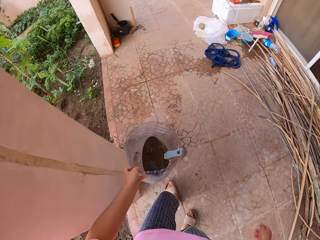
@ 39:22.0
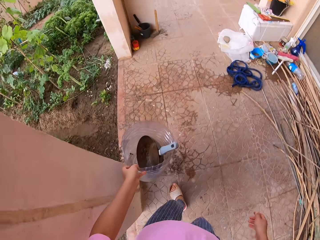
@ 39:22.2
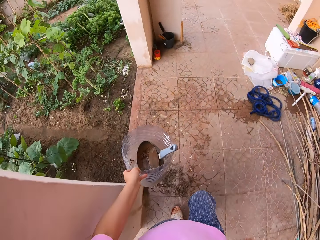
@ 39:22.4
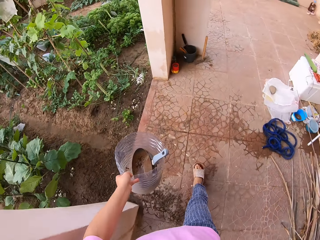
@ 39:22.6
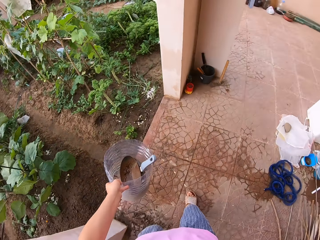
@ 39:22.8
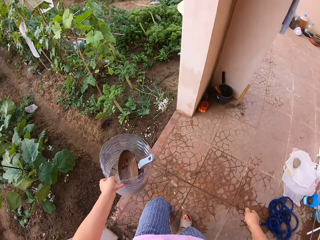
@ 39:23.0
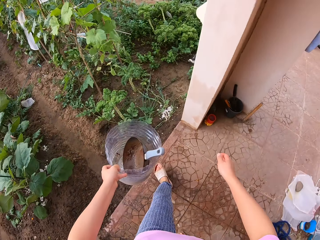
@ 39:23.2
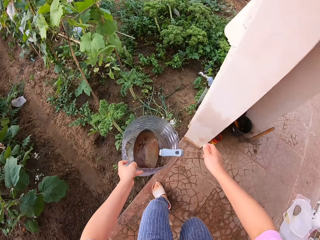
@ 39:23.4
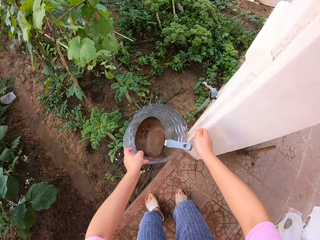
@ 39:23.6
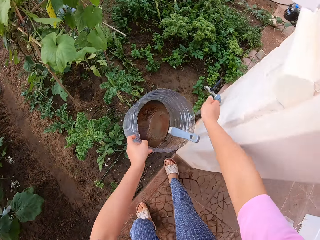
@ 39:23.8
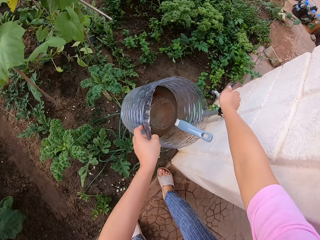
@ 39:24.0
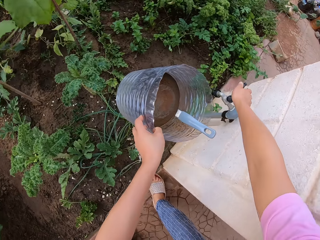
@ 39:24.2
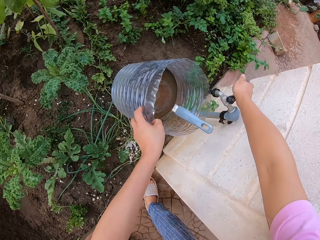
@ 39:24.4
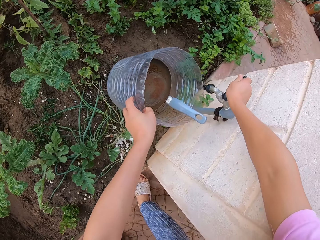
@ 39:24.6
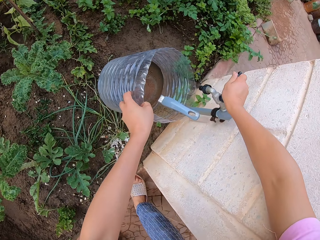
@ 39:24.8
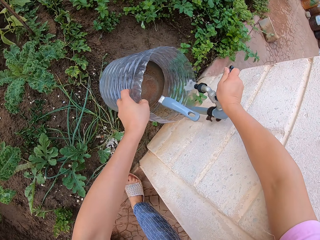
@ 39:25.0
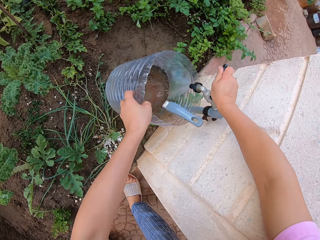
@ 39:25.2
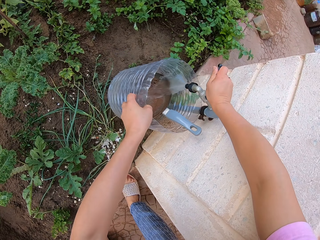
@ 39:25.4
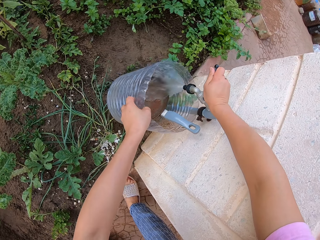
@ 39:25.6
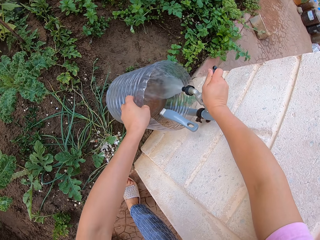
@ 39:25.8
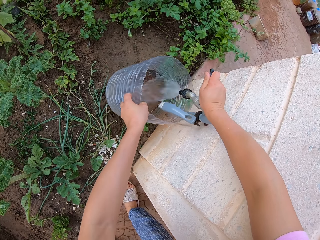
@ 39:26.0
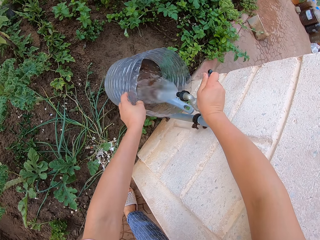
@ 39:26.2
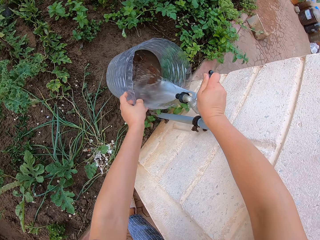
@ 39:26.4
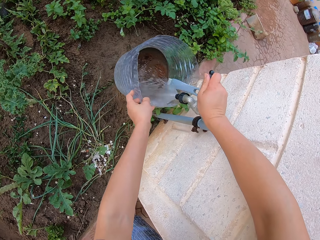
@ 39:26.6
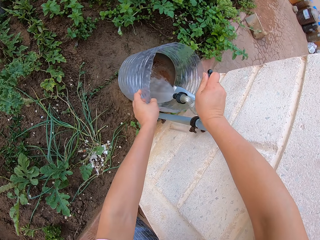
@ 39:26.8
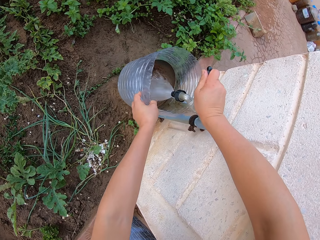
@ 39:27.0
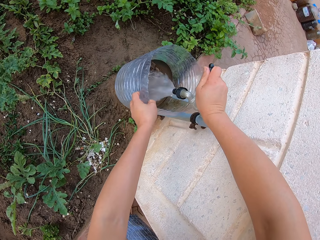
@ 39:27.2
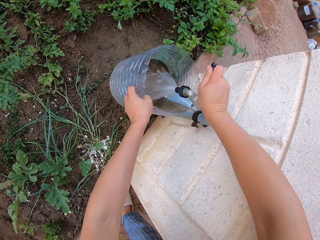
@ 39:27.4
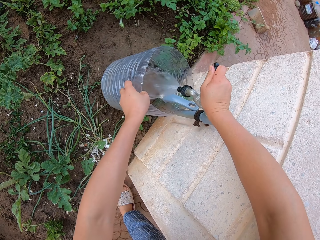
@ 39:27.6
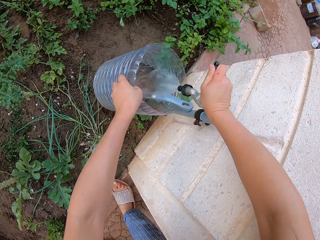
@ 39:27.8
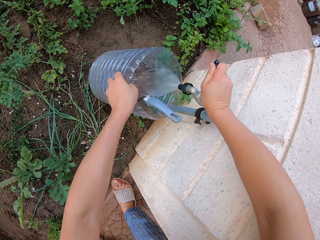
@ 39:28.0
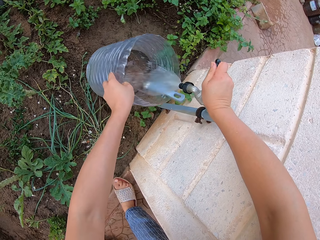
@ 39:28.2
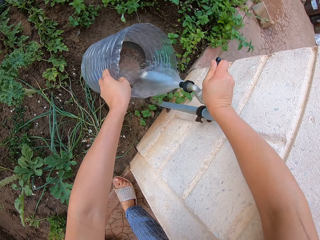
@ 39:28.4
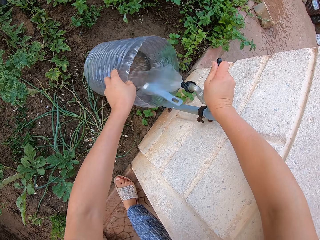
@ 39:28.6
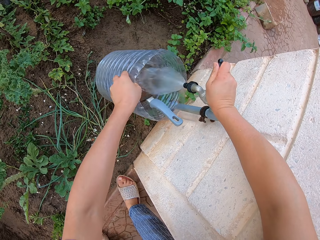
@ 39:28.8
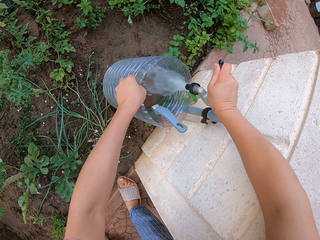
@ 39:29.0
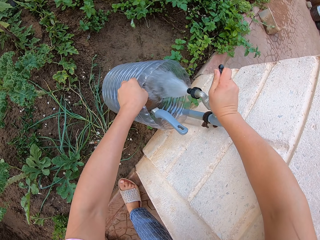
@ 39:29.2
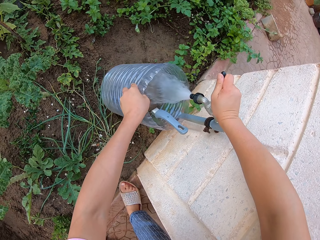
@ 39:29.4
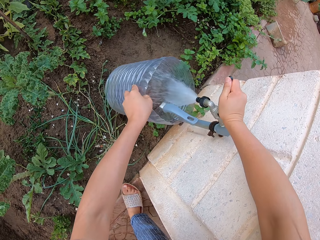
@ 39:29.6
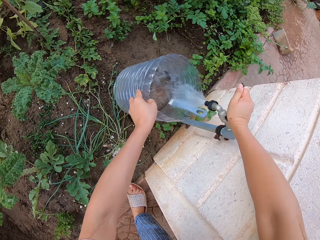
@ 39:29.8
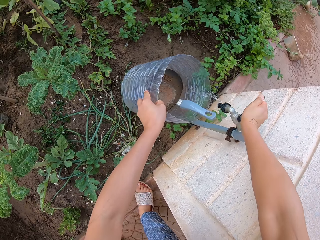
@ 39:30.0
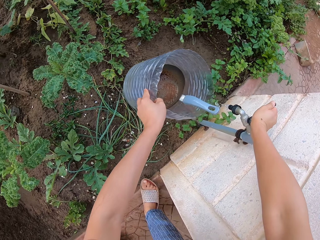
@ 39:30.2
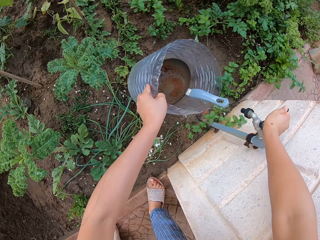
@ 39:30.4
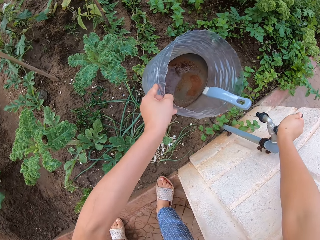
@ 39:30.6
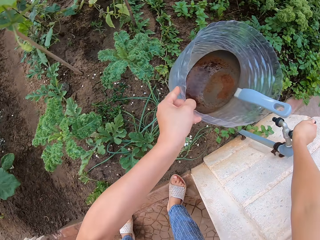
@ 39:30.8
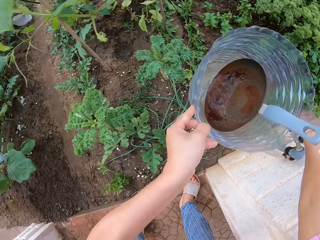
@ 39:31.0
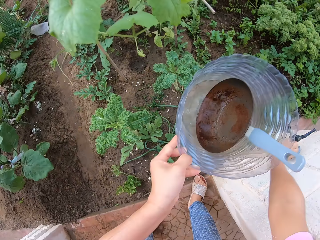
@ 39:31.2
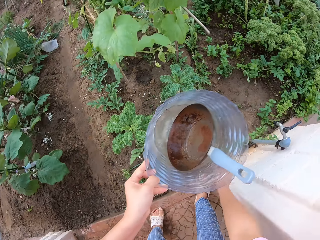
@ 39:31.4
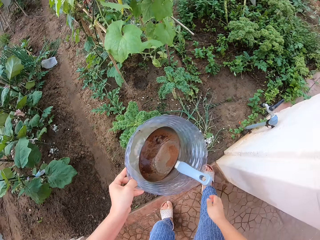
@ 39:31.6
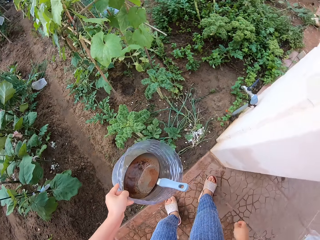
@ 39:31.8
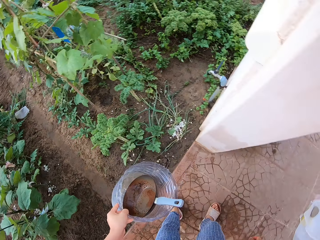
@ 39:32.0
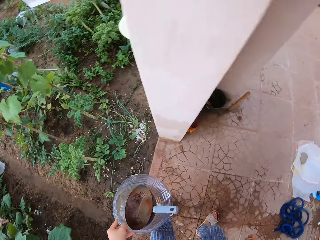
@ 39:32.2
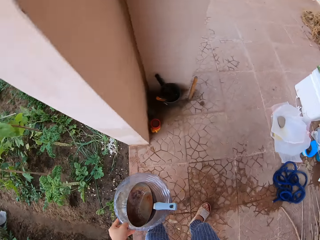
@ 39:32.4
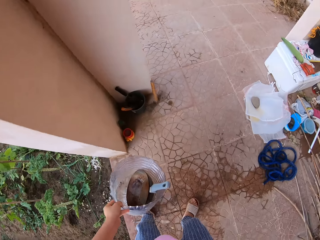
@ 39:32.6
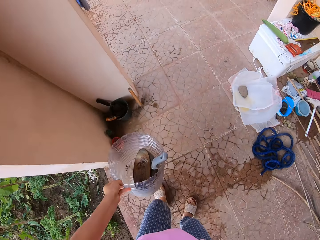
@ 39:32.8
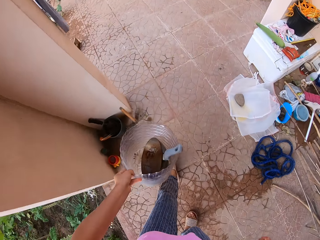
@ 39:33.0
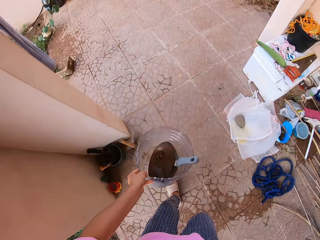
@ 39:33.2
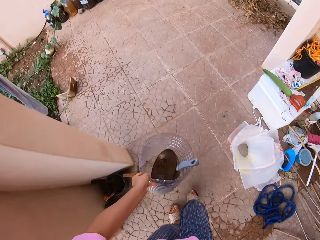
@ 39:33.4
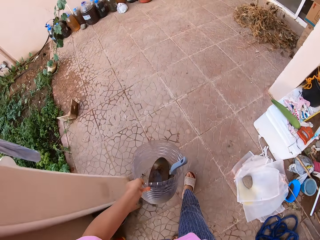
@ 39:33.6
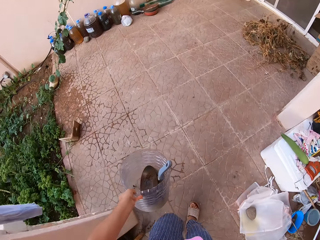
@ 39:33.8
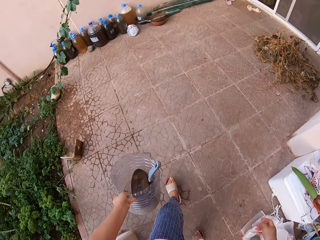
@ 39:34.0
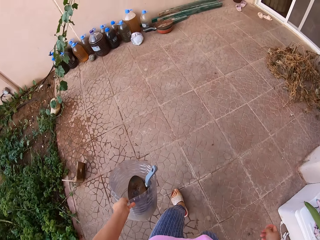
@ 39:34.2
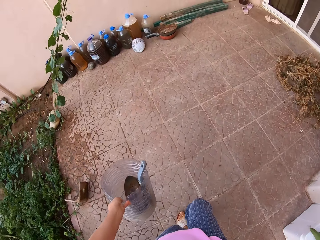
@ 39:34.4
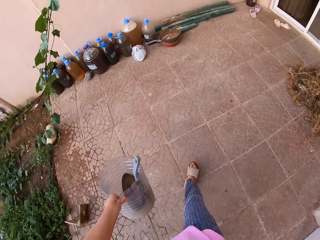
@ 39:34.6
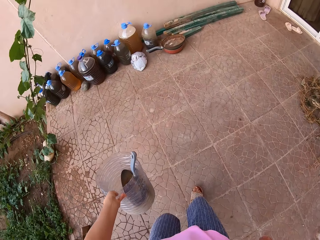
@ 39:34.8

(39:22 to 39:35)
The camera wearer opens the tap. They close the tap. They walk around.

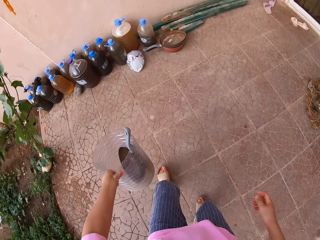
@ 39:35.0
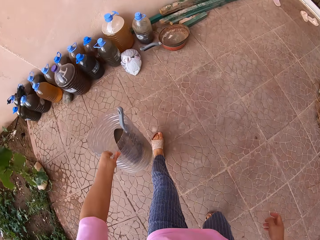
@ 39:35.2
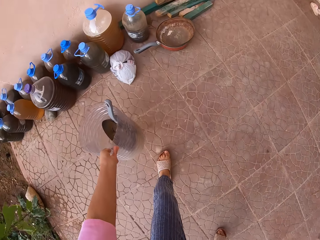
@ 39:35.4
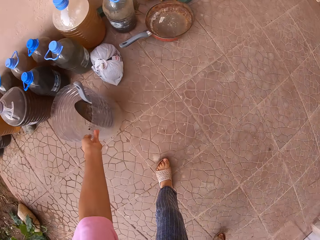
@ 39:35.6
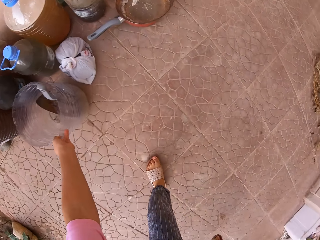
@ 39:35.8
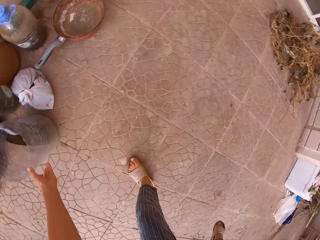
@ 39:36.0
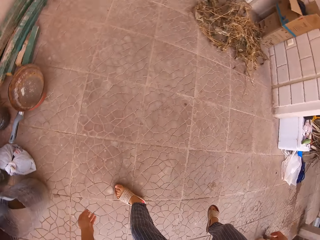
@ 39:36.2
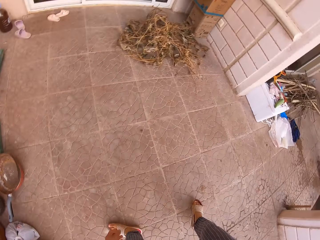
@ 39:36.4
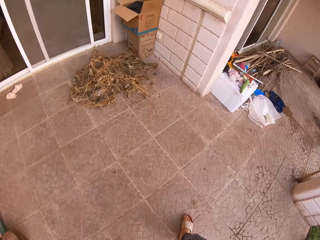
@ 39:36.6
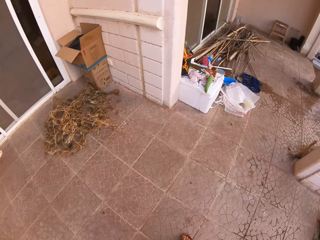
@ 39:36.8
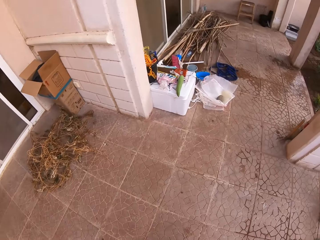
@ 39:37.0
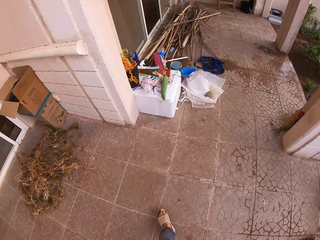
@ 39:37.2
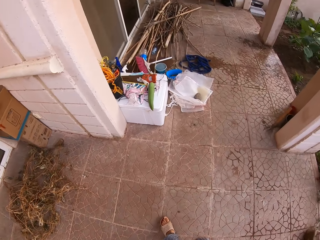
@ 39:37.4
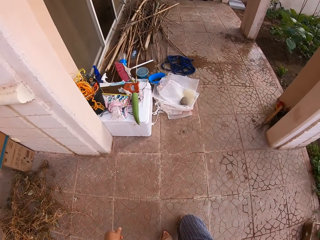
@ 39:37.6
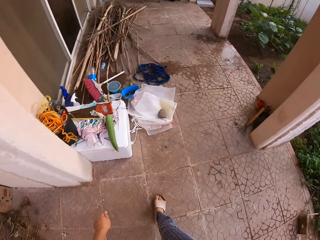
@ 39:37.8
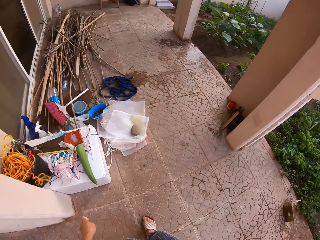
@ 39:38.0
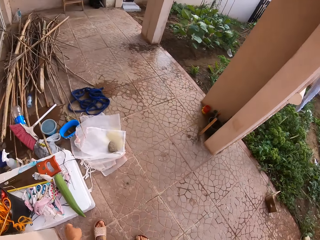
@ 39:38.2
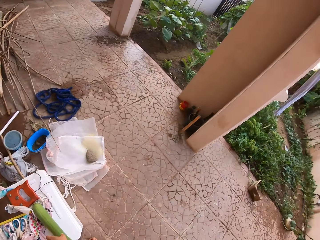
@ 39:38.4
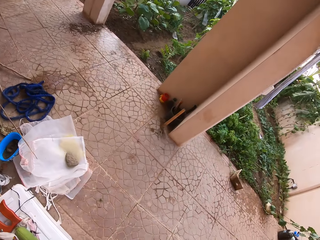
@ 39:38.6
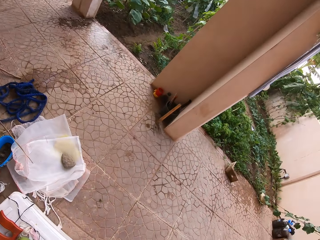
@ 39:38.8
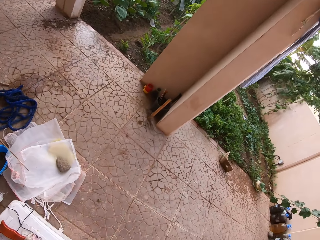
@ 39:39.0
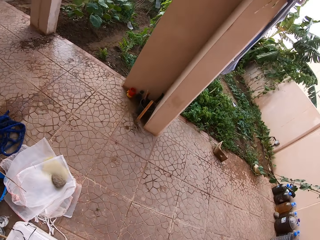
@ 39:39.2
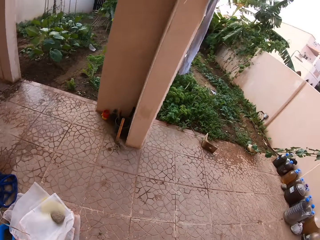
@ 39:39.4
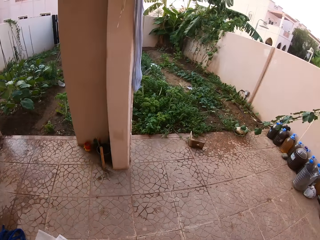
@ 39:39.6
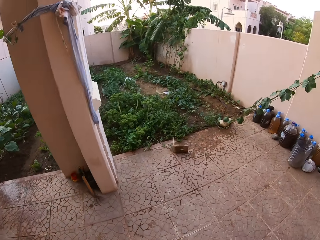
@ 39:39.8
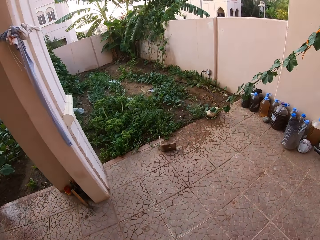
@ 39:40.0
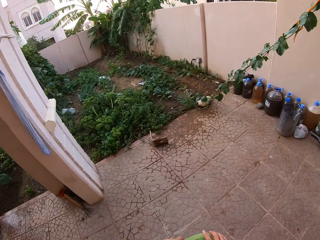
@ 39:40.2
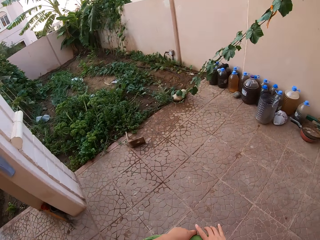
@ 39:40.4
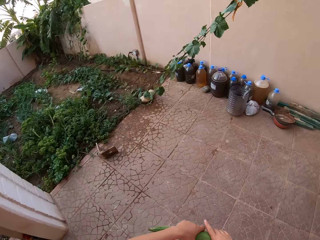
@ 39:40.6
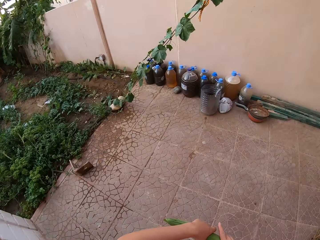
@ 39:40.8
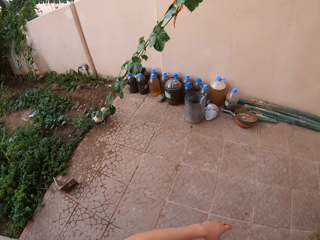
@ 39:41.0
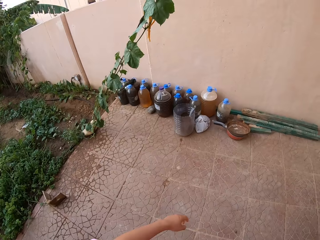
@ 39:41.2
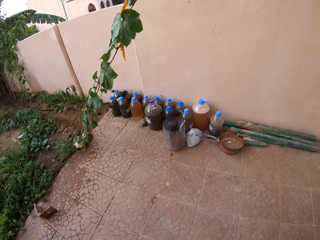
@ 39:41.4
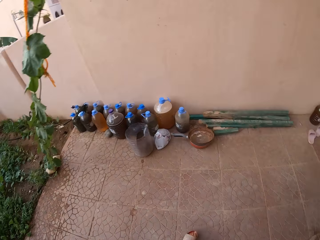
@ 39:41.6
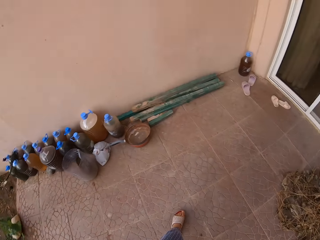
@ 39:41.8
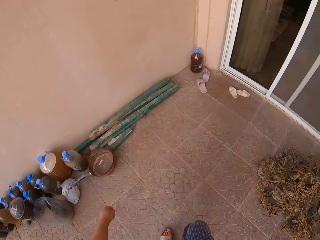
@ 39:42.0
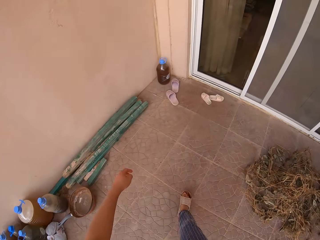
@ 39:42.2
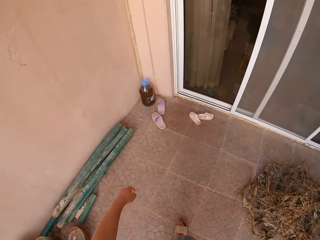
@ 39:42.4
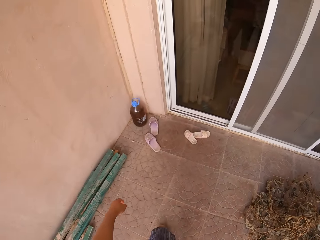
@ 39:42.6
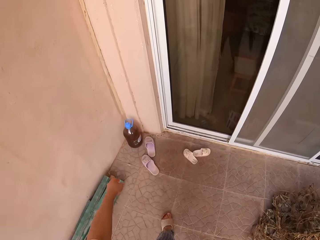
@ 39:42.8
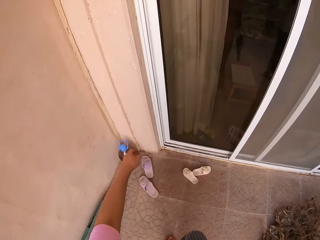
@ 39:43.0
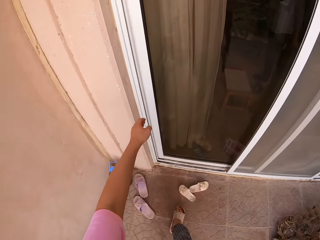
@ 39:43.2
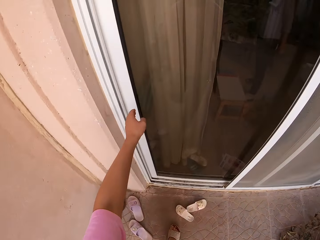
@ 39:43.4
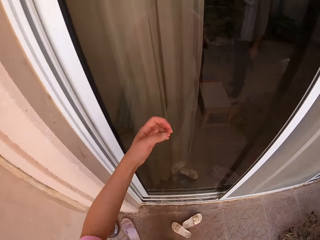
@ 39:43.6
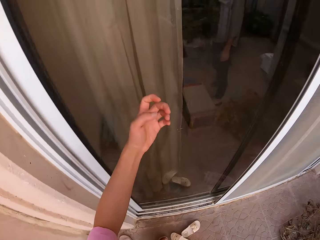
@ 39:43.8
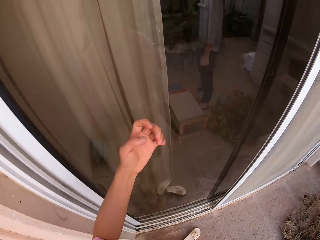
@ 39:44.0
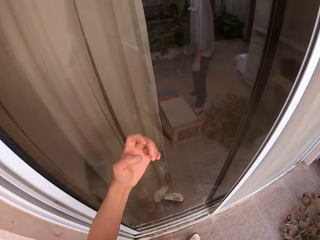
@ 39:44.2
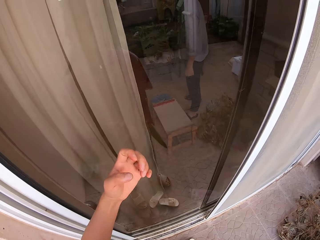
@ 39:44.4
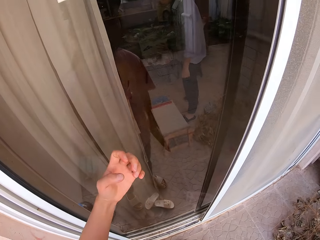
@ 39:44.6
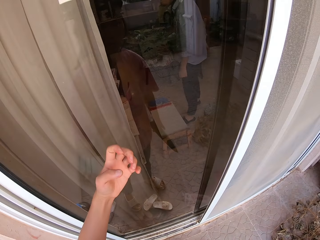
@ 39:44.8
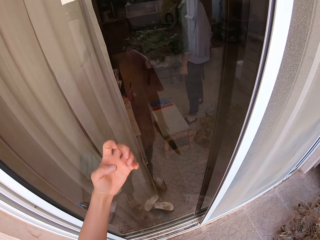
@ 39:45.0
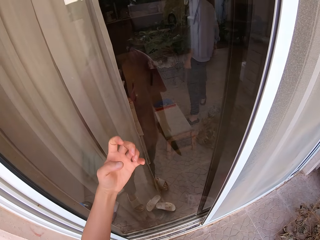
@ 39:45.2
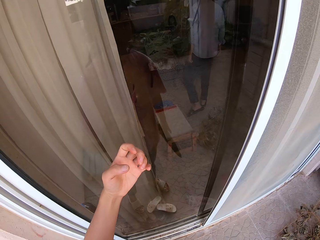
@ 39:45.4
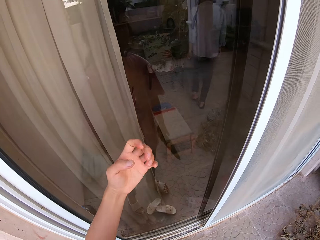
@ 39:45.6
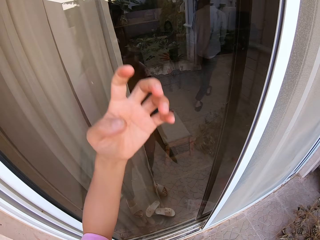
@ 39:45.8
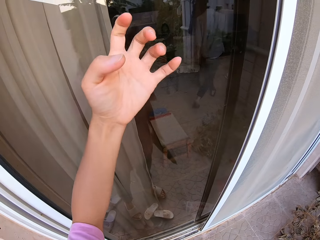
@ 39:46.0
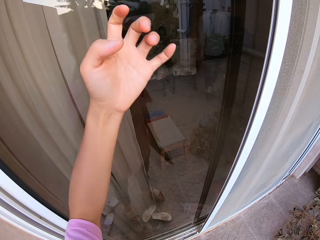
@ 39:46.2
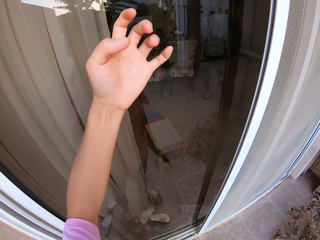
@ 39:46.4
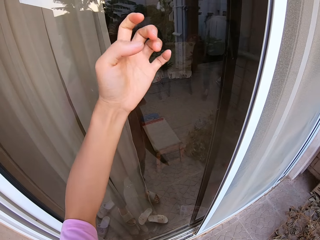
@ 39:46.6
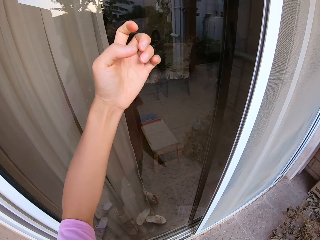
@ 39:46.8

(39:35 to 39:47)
The camera wearer puts the bucket on the ground. They walk around. They pick the cucumber. They knock on the glass door.
